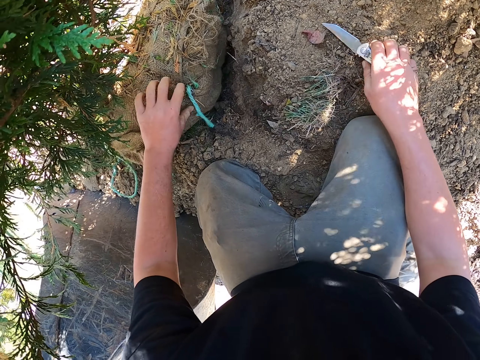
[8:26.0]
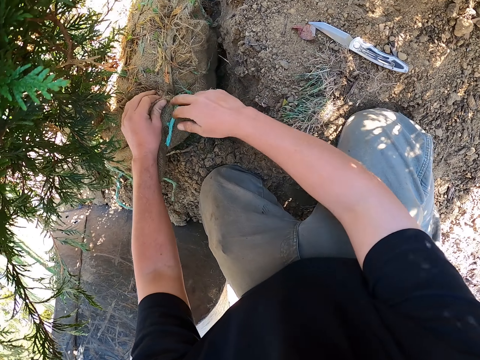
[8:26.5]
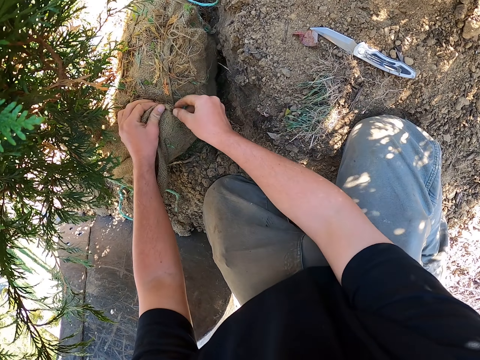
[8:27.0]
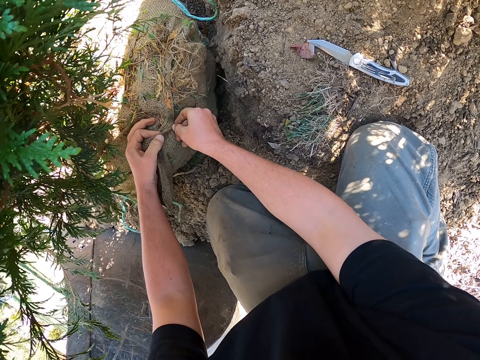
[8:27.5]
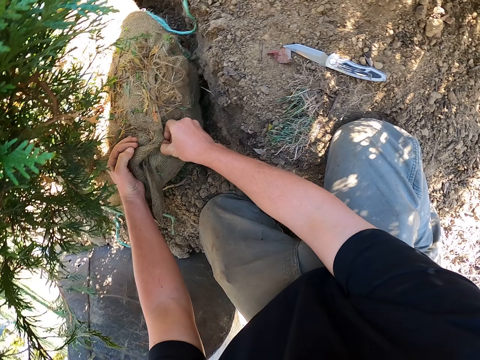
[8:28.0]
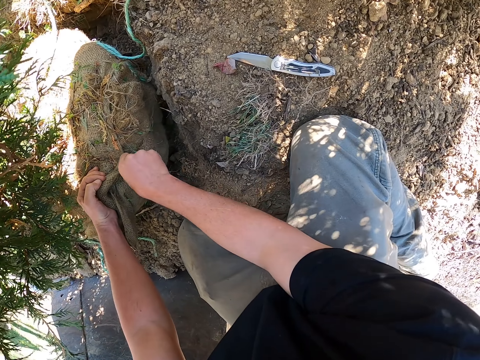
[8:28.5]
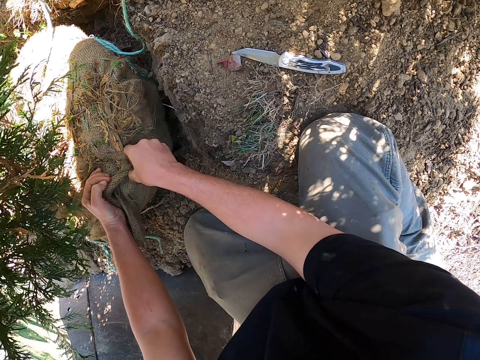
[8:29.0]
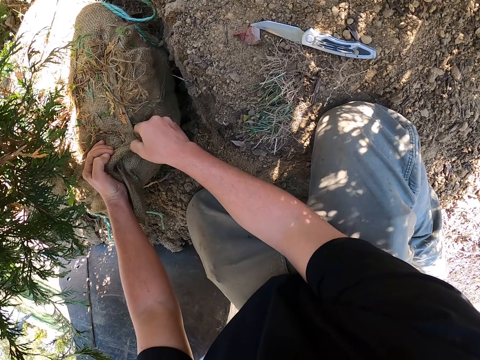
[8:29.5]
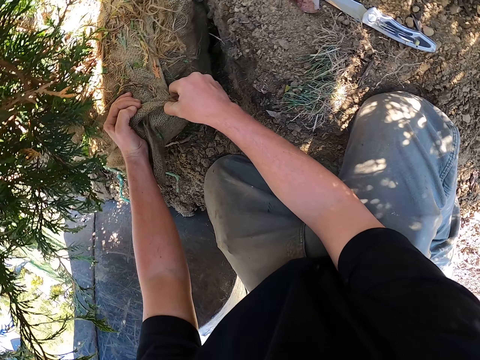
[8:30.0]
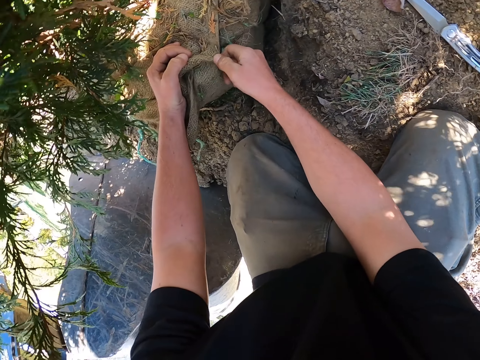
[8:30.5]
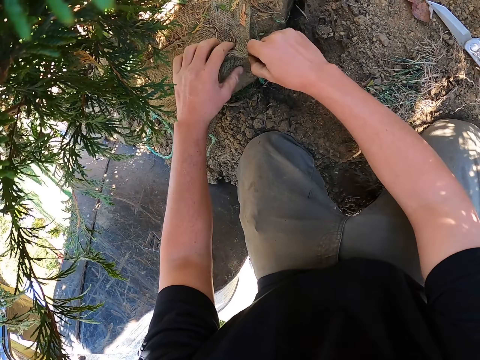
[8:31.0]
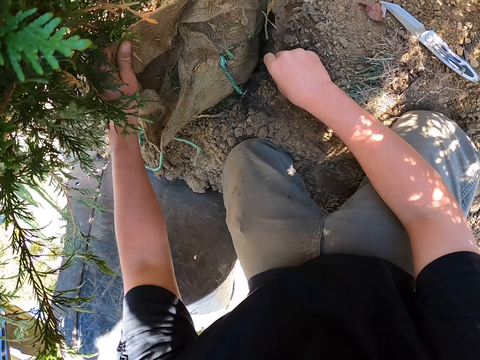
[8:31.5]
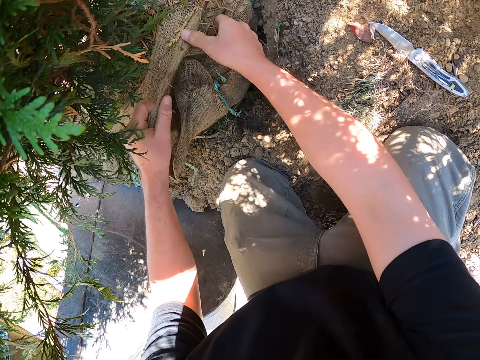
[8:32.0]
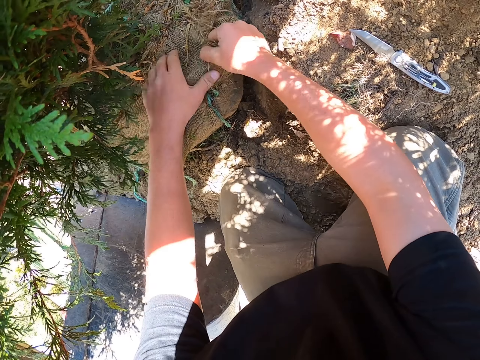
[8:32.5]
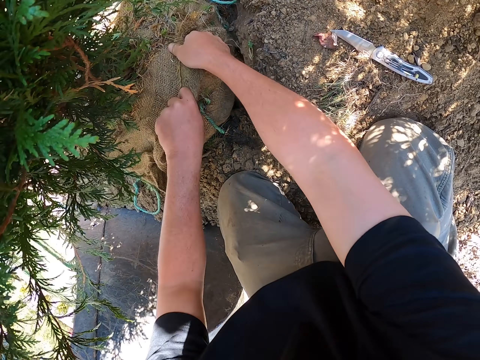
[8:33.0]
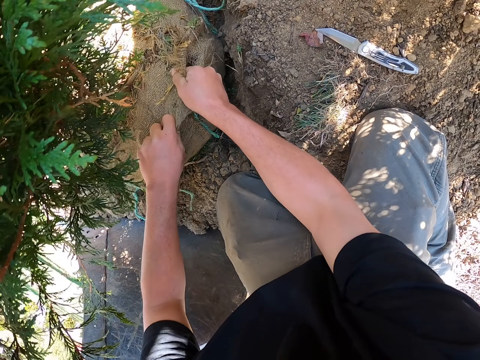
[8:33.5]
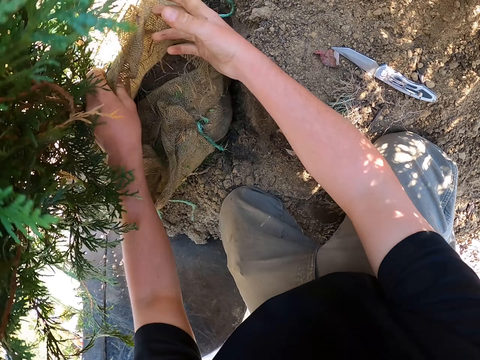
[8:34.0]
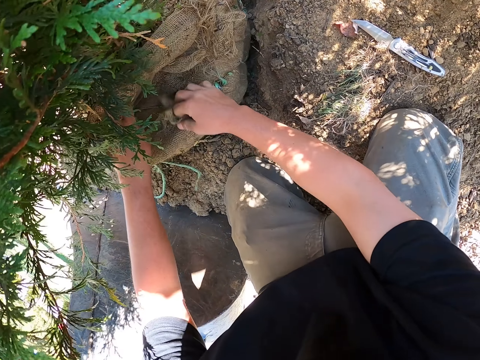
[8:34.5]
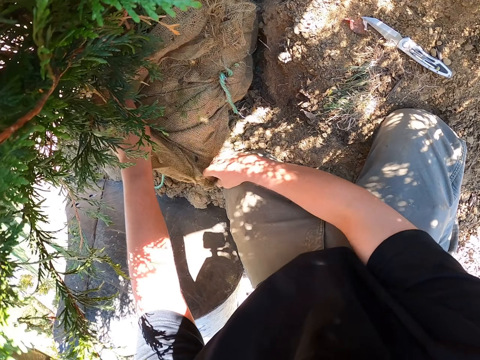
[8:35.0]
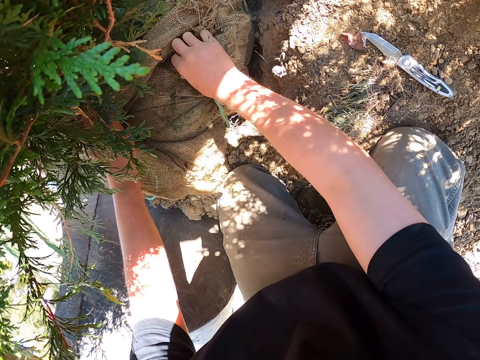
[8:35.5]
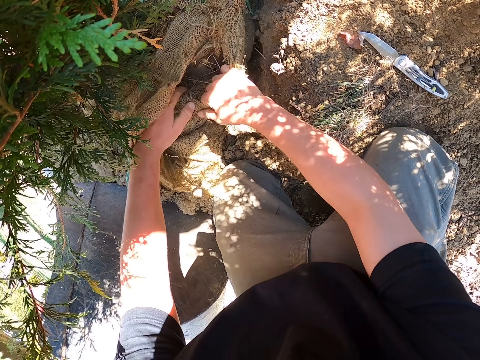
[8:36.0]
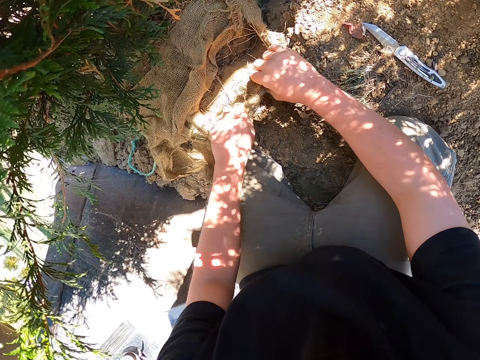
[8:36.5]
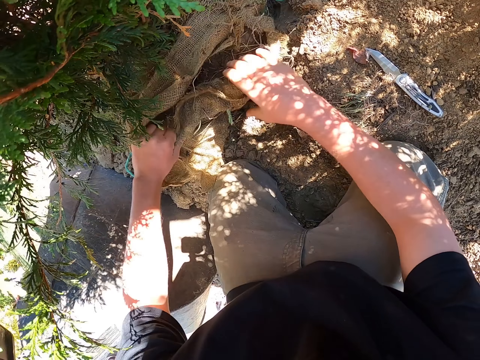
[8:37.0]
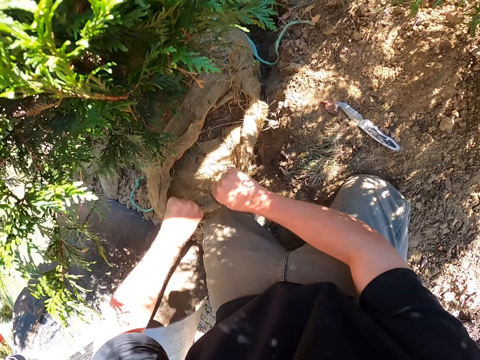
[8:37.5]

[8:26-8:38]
The camera wearer pulls the rope with the left hand. They place a utility knife on the ground. They untie a rock. They hold the sack with both hands. They pull the sack with the right hand. They hold the sack with both hands. They open up the sack with both hands.

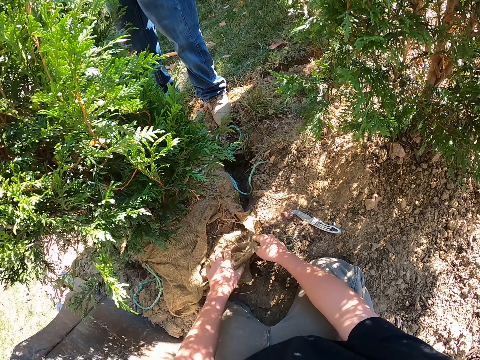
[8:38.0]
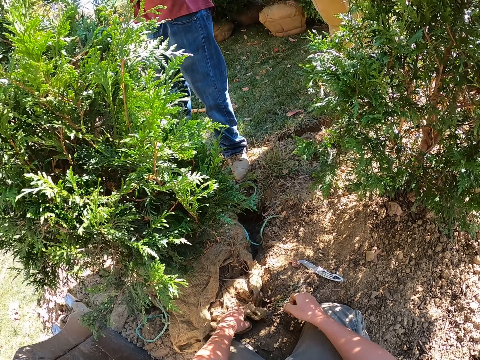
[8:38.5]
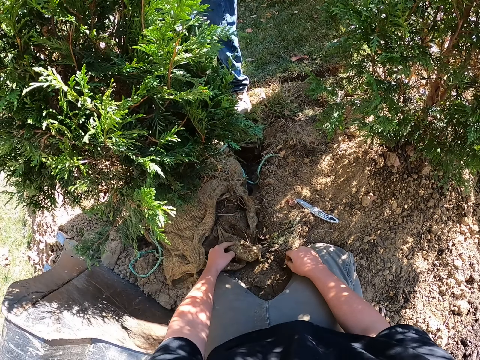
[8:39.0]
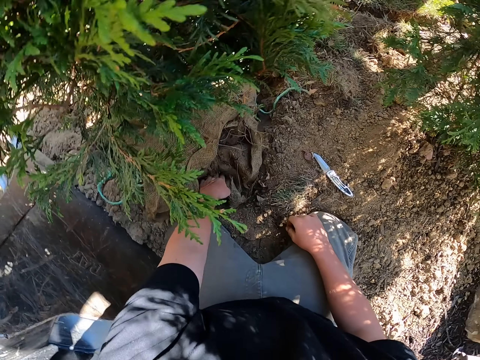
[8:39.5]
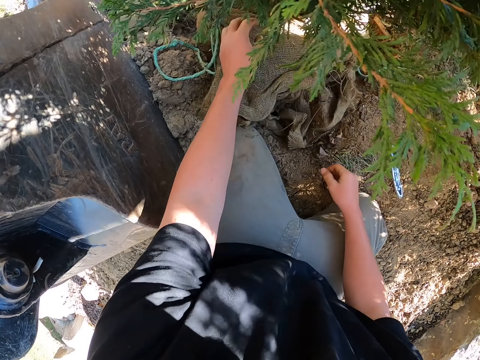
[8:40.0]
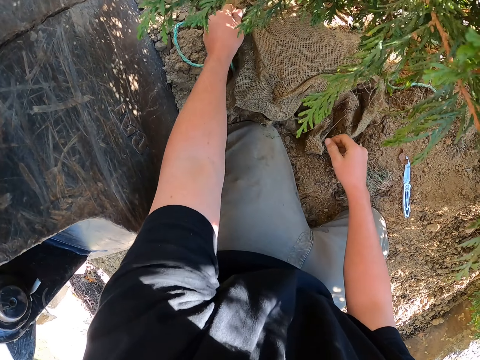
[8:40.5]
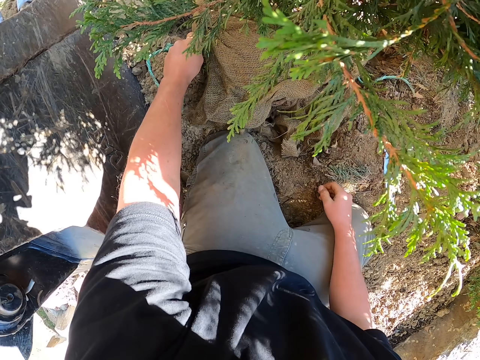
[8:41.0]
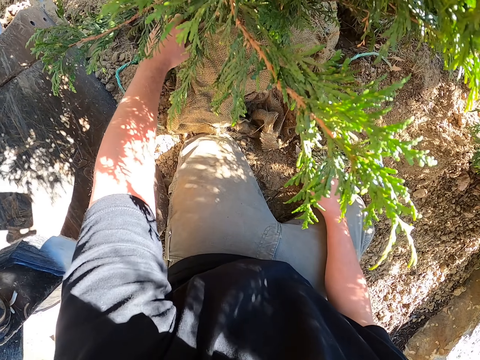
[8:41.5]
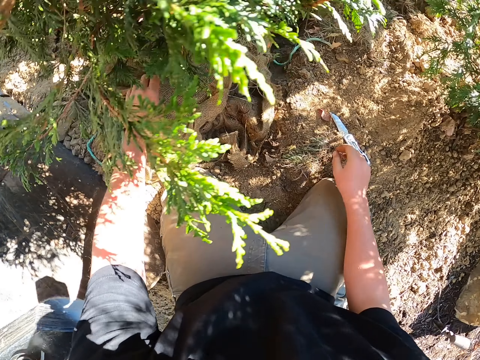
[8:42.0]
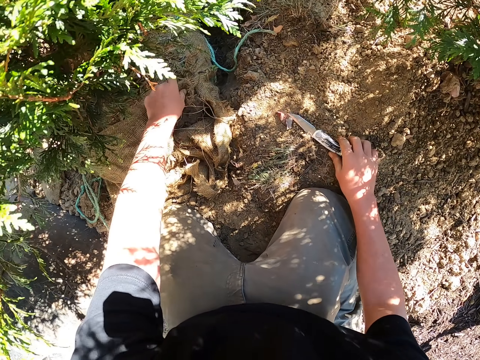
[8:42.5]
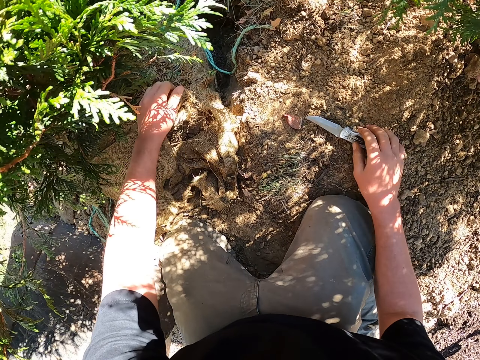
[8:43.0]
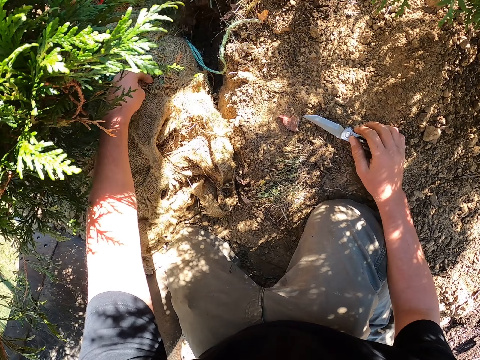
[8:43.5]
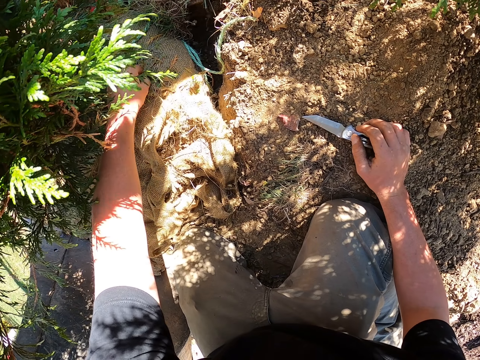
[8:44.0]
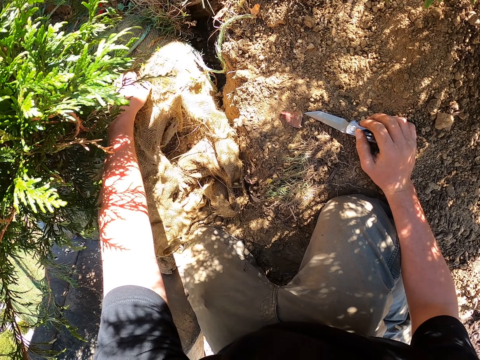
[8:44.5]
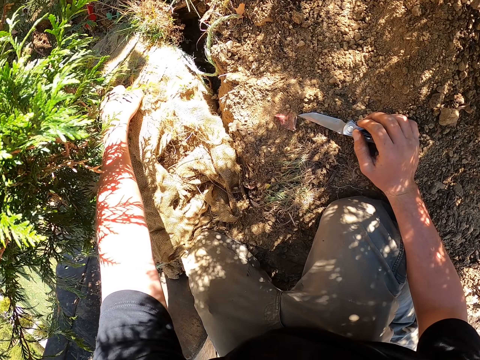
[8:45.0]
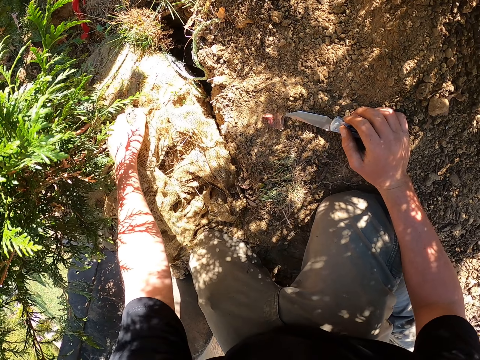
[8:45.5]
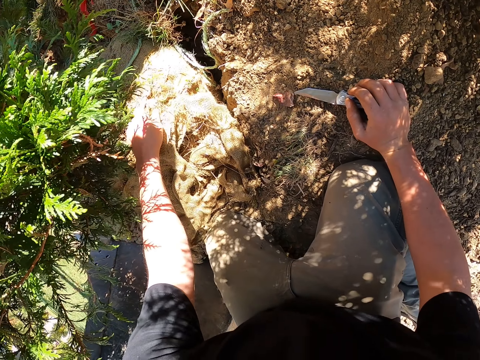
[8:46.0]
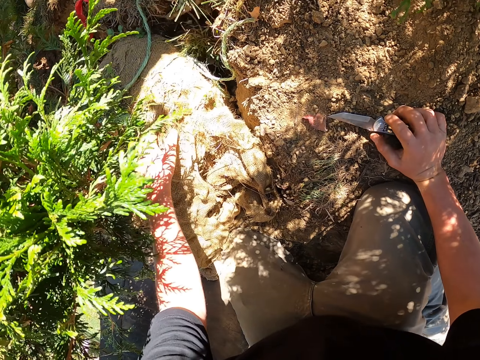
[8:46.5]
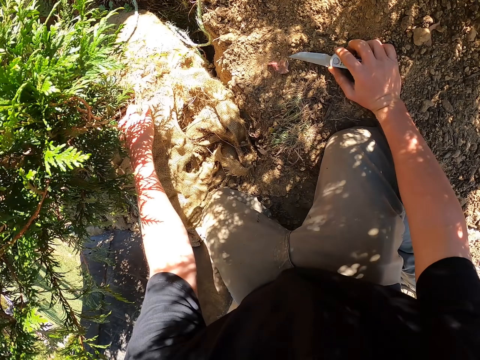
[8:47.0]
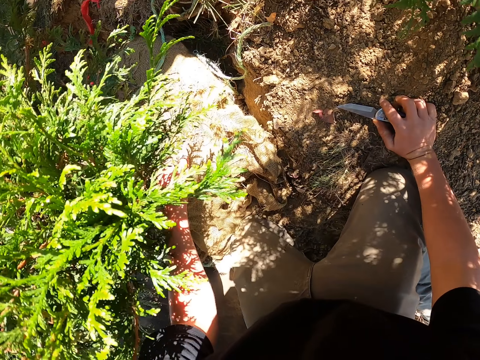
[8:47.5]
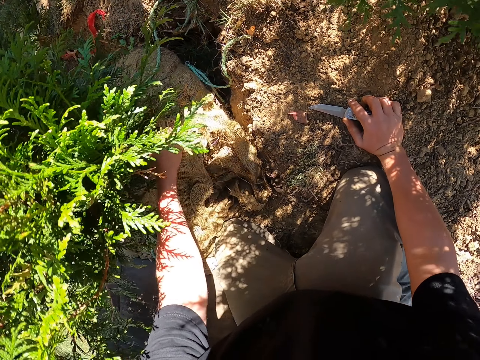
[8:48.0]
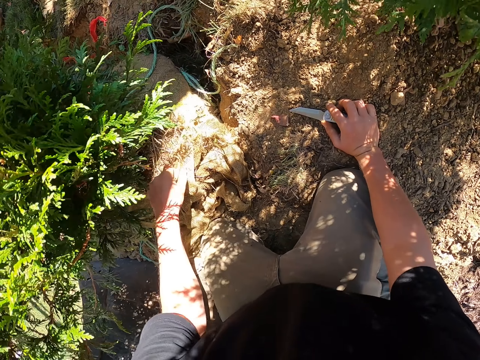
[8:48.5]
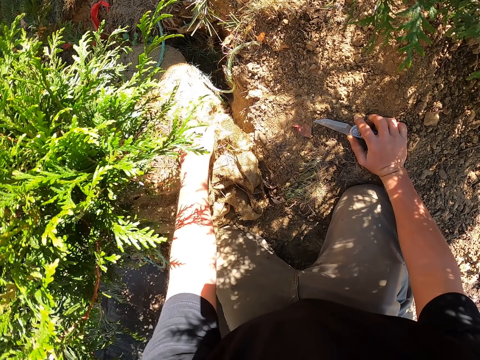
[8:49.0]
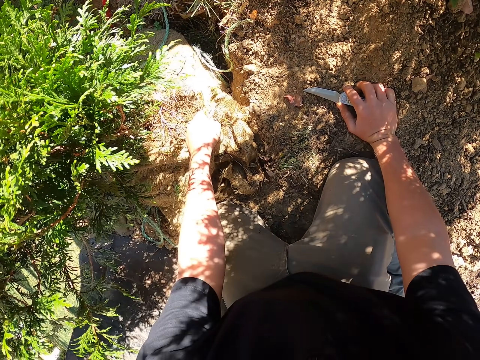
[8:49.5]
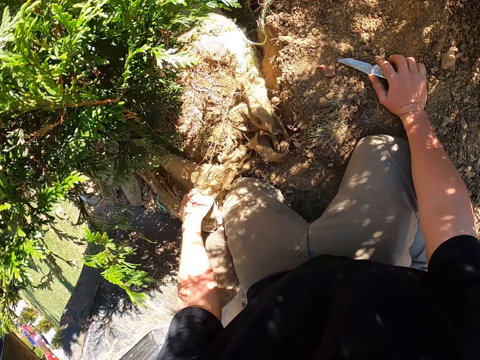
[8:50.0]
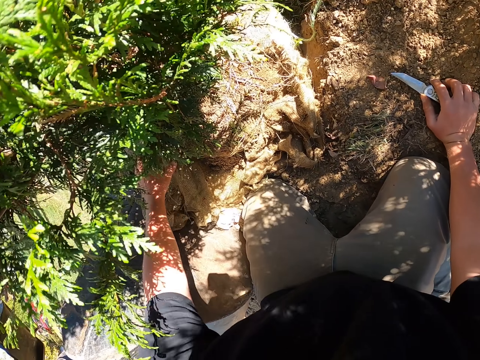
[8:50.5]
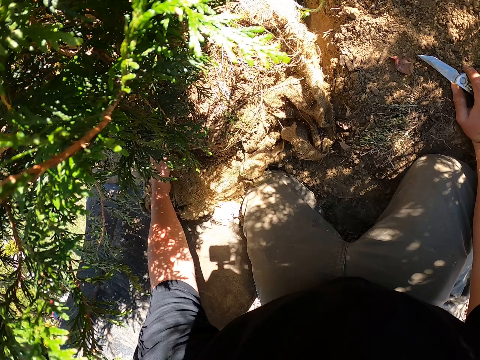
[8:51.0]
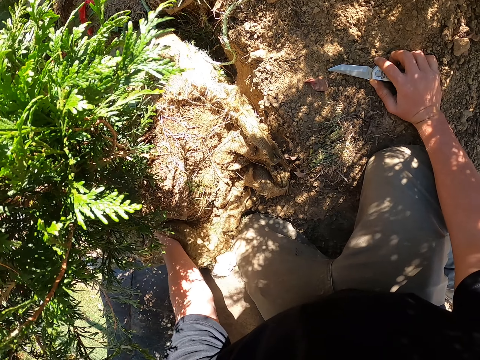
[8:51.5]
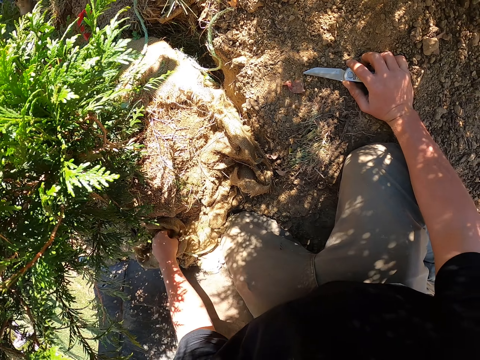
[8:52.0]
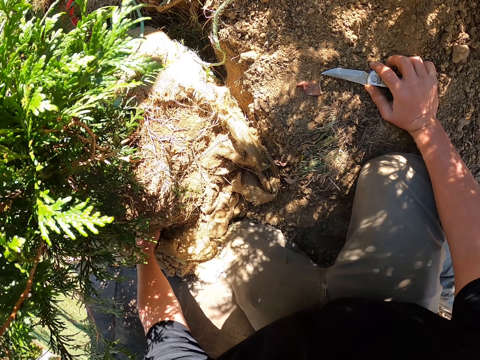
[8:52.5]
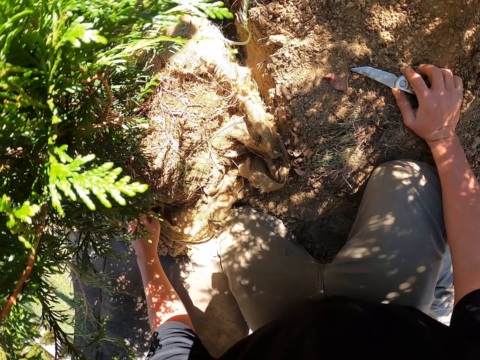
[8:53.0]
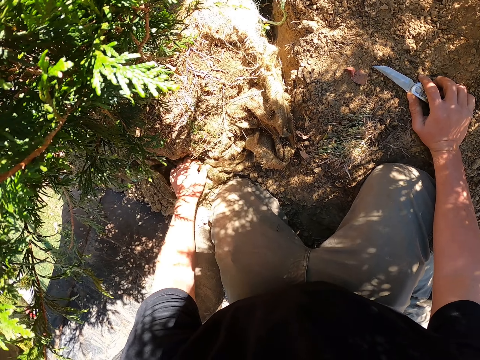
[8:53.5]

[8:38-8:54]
The camera wearer opens up the sack with both hands. They look around. They touch the sack. They open up the sack with both hands. They move a utility knife. They tear the sack. They hold the utility knife. They untie the sack with both hands. They pull the sack with both hands. They pull the sack again. They fold the sack. They pull the sack with both hands again.
